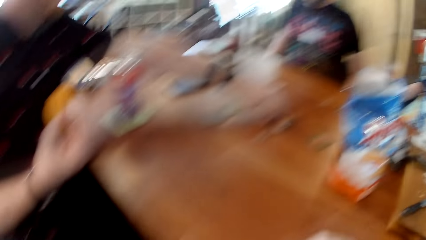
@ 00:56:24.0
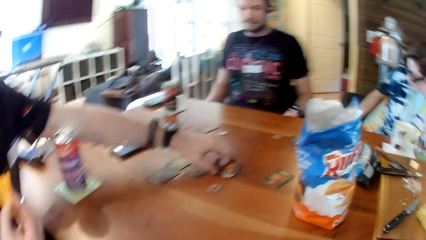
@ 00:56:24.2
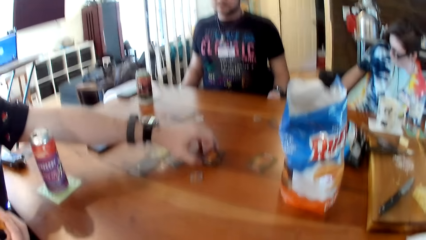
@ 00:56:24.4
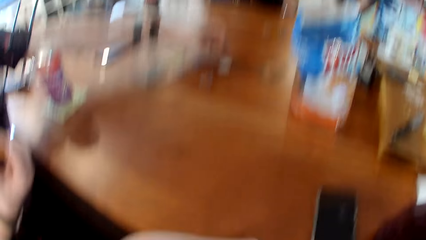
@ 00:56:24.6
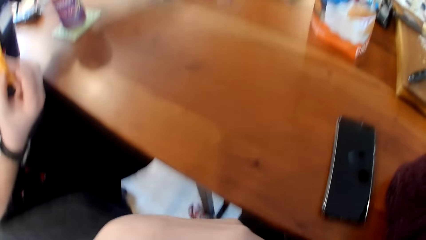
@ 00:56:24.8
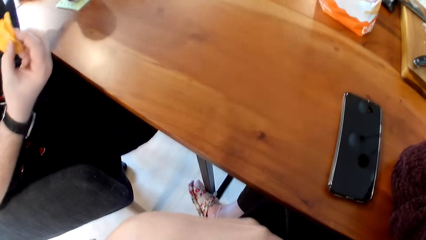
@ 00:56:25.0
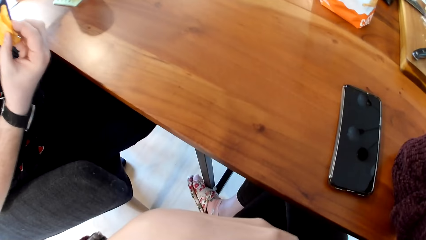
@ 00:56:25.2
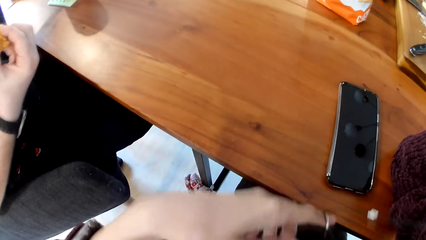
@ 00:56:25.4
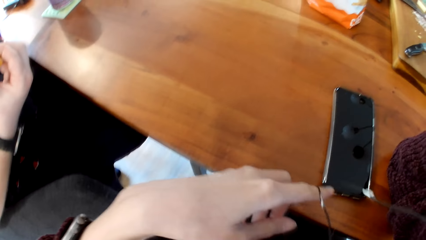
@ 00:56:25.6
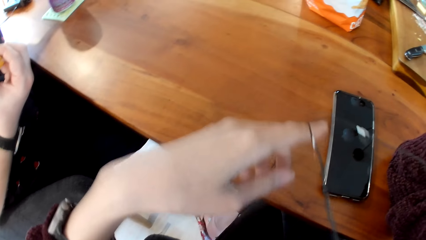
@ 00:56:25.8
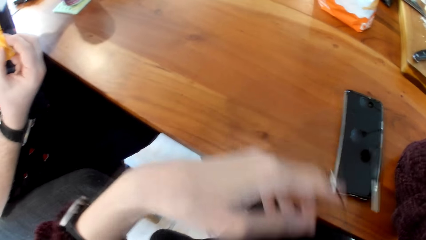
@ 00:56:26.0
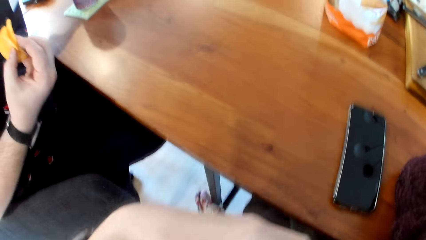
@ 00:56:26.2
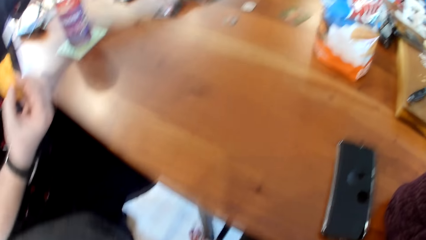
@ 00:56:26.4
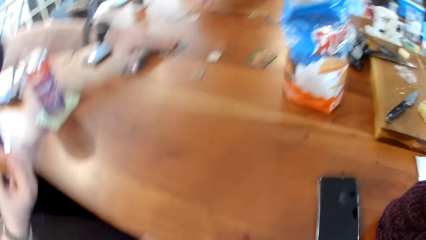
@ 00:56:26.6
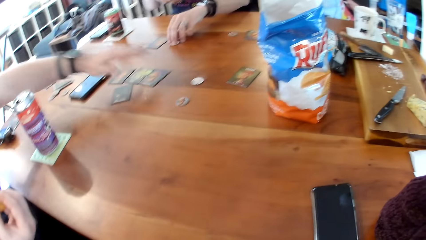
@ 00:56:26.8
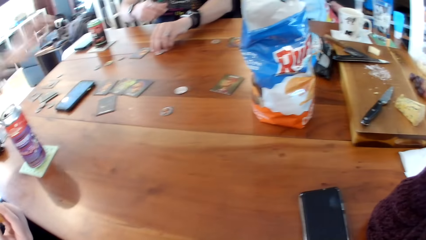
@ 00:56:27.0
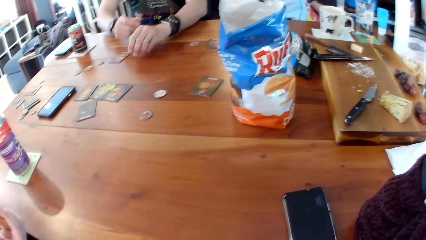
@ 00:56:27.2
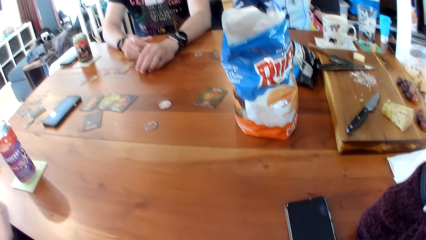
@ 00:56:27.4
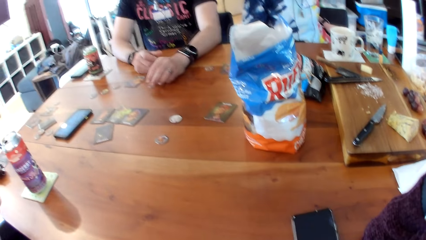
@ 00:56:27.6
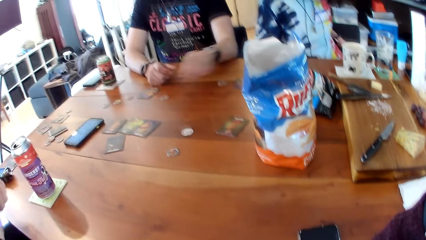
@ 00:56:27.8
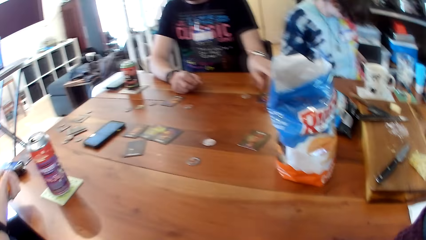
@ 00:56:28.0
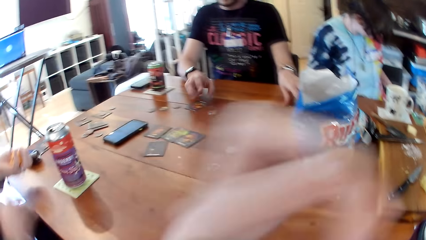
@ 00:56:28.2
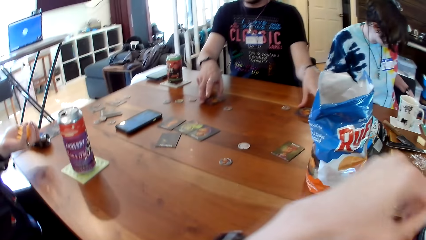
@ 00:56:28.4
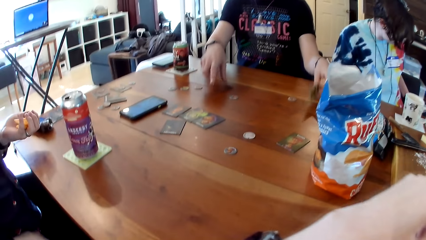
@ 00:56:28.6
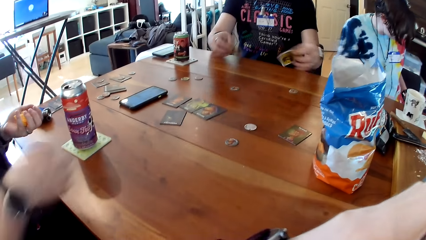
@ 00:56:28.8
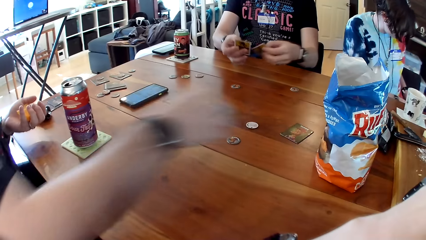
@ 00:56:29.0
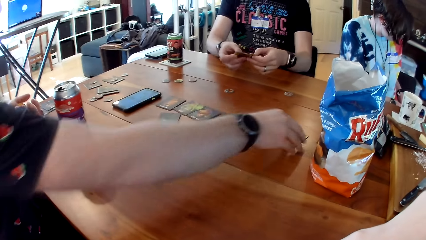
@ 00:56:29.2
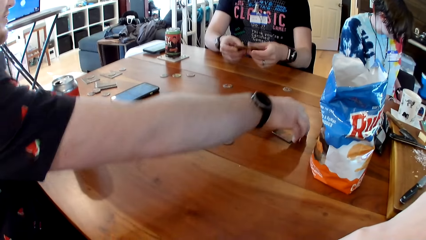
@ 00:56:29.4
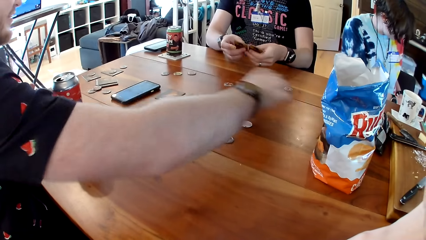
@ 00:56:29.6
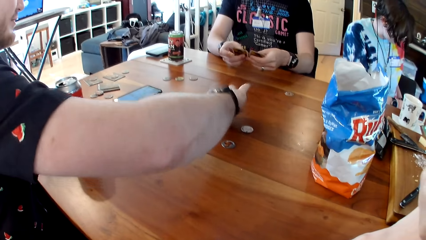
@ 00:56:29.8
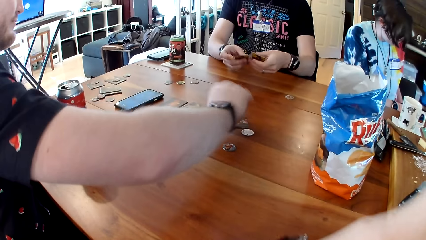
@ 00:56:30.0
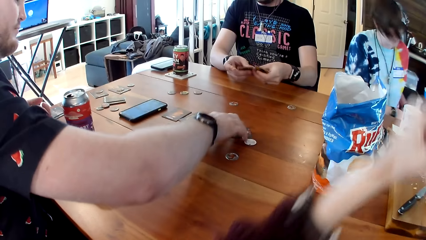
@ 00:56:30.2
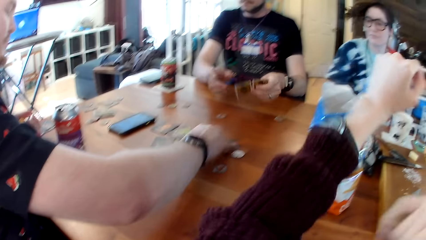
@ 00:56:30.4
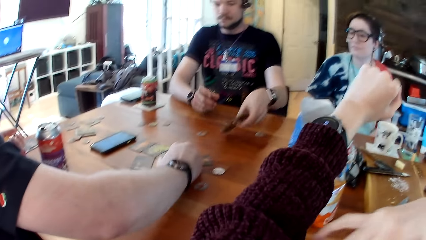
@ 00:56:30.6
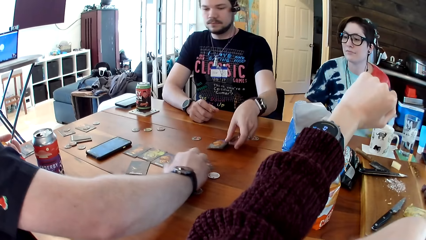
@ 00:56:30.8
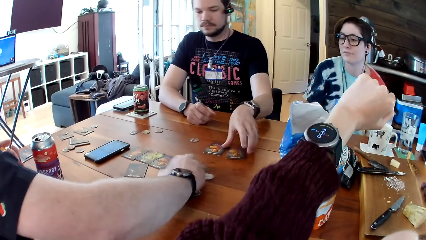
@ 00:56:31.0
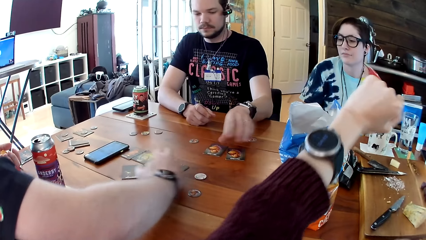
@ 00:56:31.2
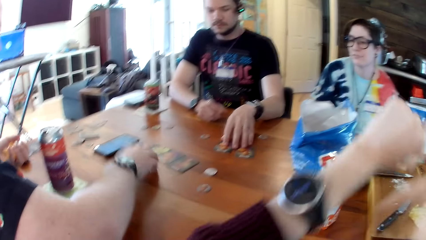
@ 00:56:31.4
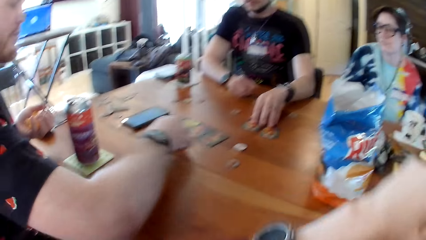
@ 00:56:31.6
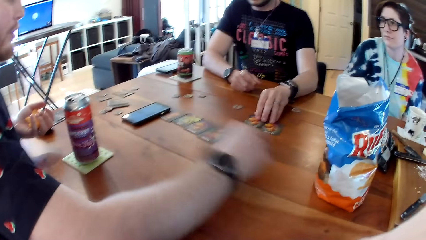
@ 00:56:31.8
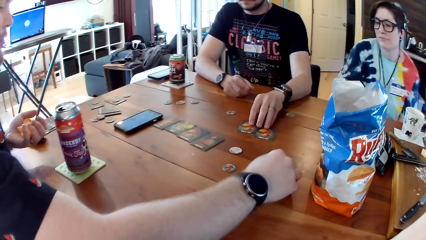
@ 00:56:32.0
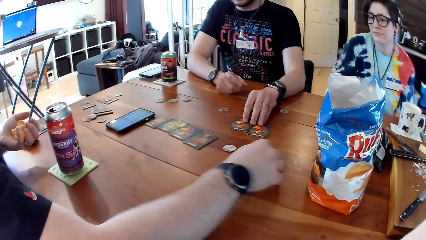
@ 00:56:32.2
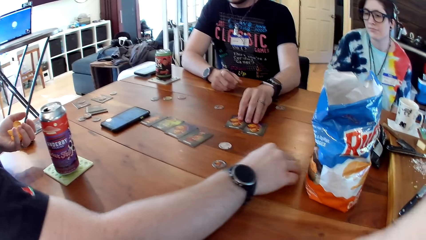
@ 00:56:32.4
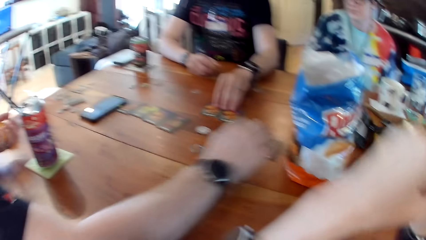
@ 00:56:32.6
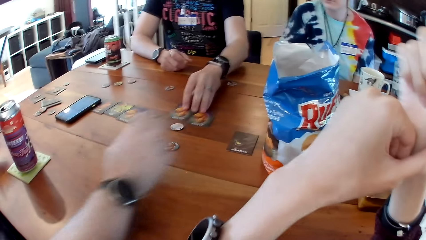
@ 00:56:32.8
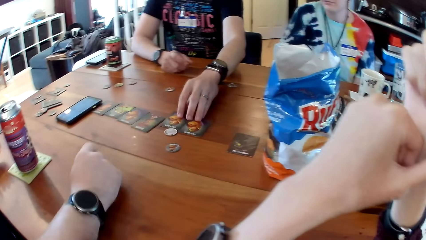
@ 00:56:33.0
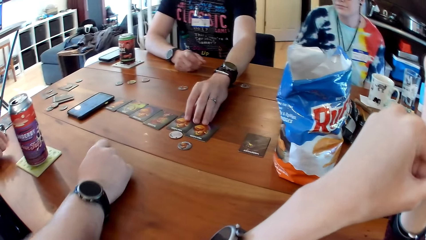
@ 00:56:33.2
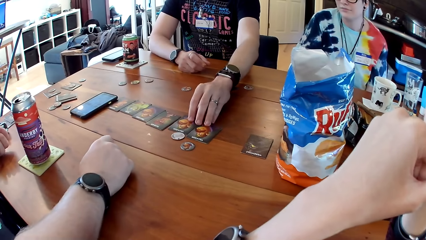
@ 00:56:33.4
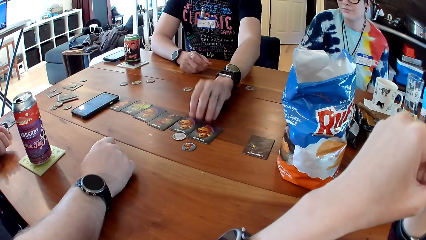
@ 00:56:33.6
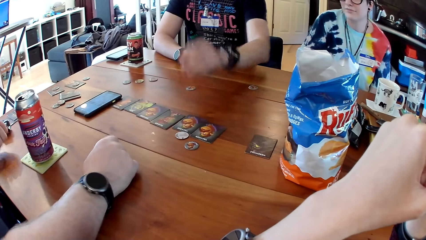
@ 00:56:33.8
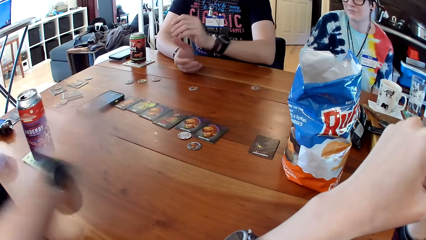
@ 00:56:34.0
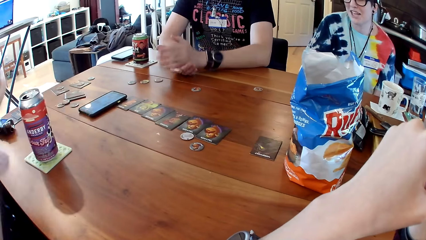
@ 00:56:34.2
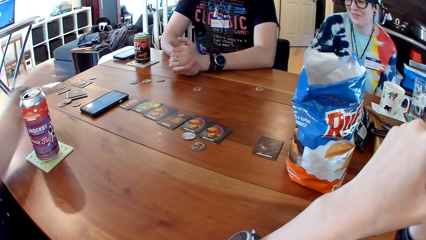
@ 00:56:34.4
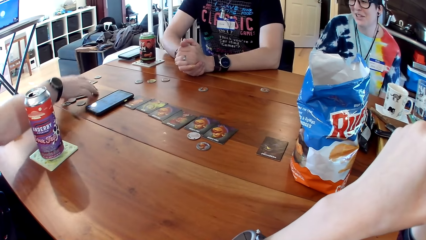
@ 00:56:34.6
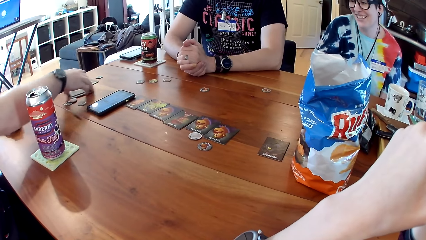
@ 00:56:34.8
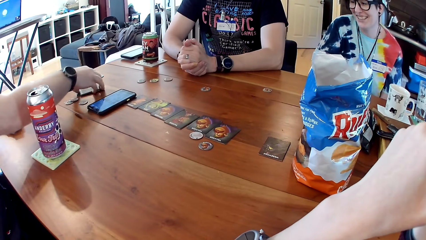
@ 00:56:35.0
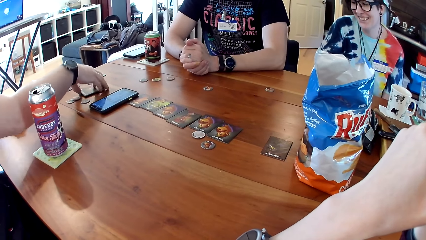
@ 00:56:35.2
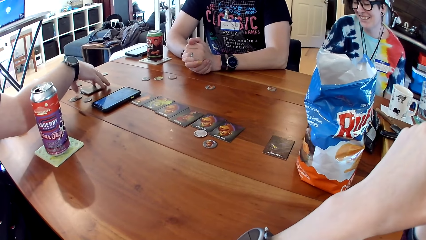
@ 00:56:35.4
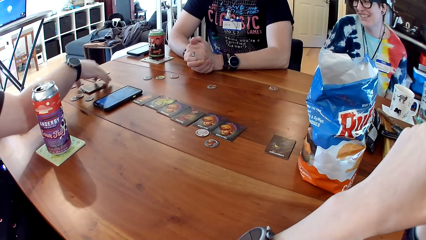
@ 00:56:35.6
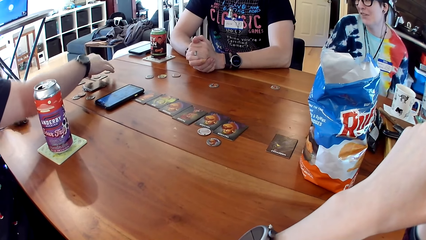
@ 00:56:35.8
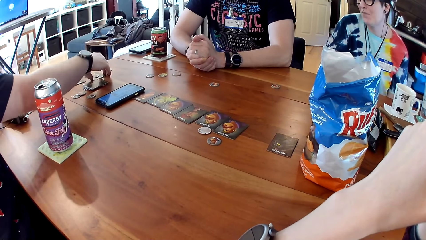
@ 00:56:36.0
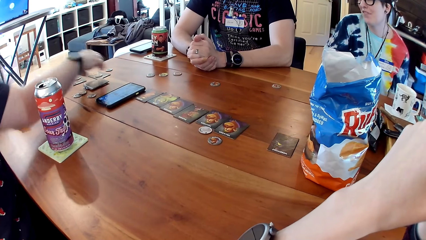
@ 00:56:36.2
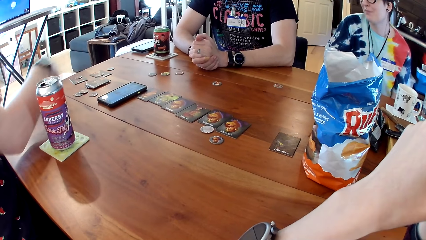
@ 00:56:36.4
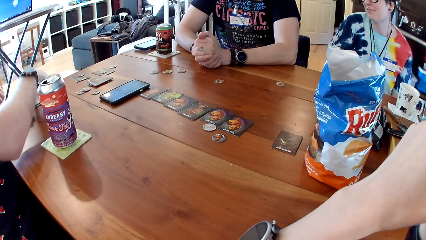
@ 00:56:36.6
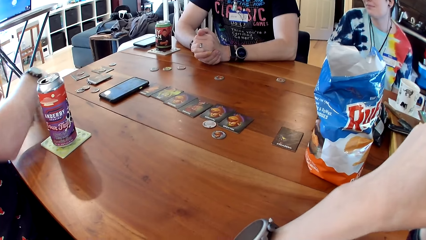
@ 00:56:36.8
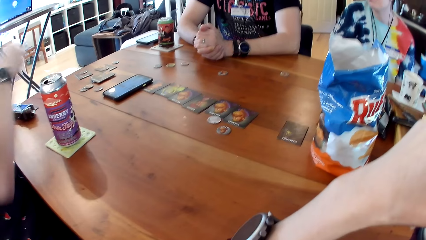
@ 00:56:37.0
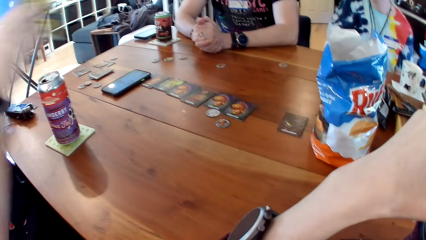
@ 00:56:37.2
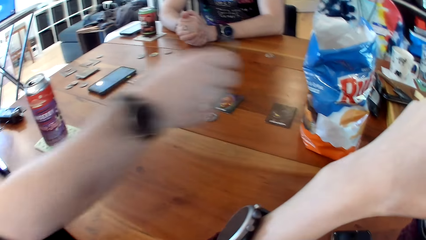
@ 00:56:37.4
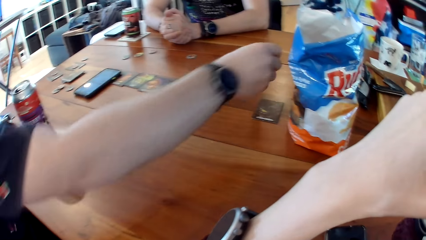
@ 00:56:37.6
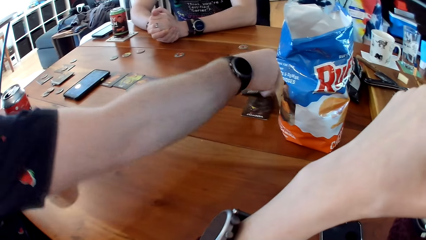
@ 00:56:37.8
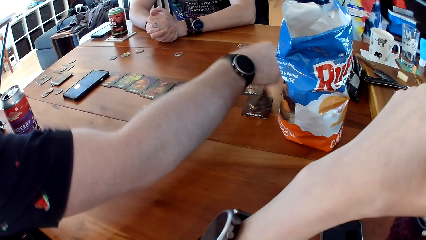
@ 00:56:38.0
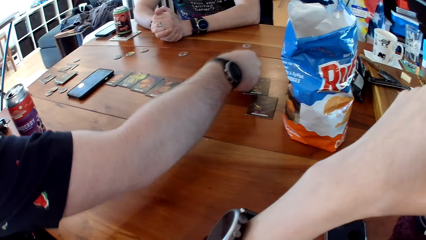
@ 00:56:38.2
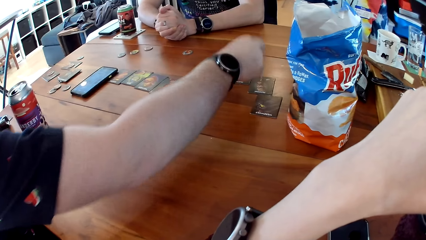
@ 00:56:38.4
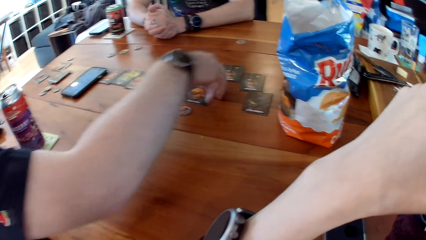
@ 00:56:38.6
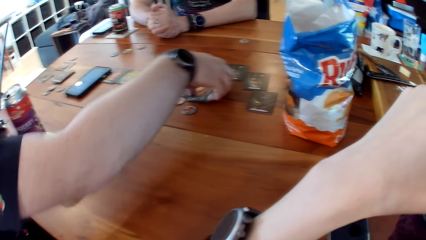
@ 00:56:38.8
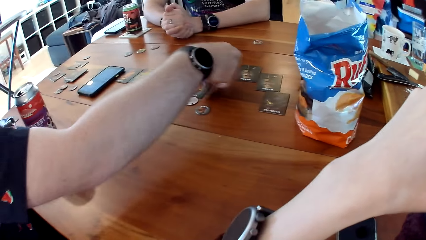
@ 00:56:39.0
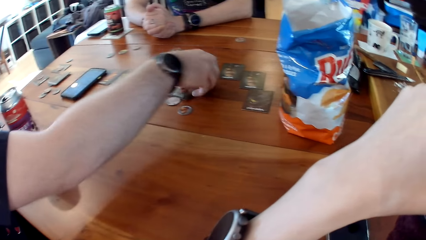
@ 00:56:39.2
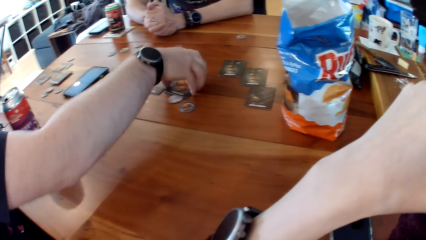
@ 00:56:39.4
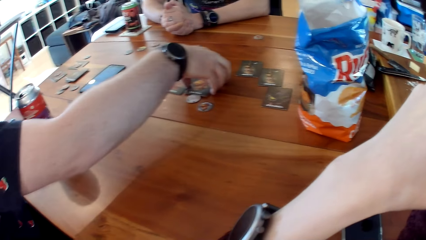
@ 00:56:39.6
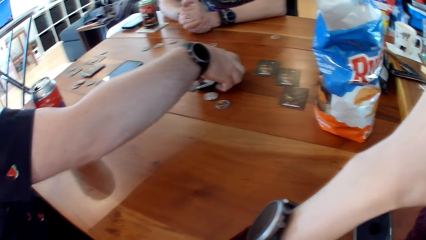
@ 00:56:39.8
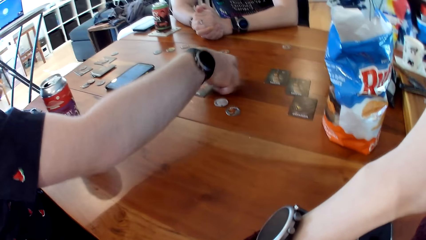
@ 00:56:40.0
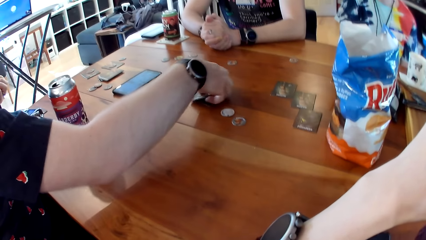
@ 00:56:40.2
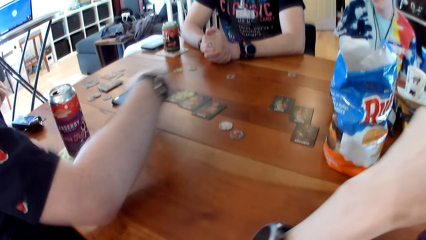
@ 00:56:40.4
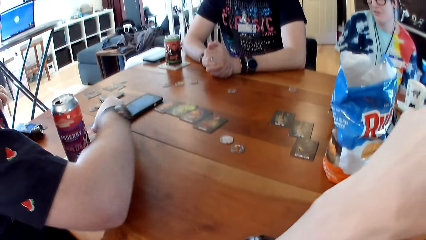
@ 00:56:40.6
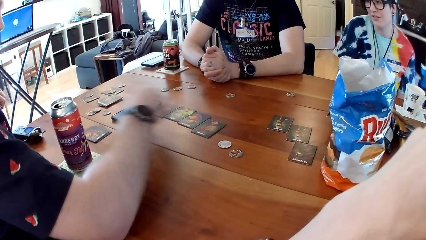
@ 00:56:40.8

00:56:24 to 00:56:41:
A man arranges some cards side by side on the table with his right hand. The camera wearer pulls the cable. Another man picks the card. He picks the card again. The first man picks the card and places the card on the table. The other man drops the cards to the table and places the cards on the table. The first man places the card on the table. The other man moves two cards on the table with his left hand. The first man takes a card from the table with his right hand, drops the card on the table with his right hand, picks cards and gathers some cards together with his right hand.
